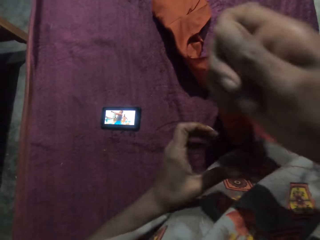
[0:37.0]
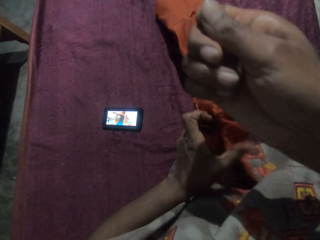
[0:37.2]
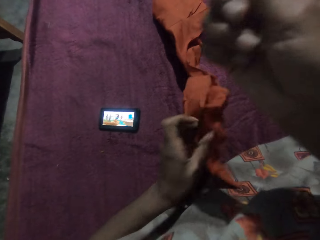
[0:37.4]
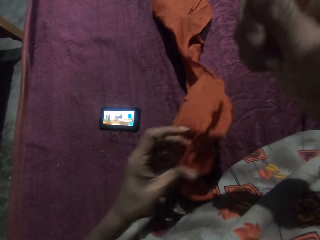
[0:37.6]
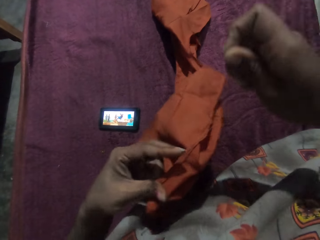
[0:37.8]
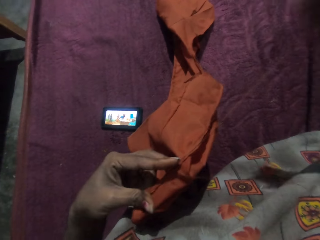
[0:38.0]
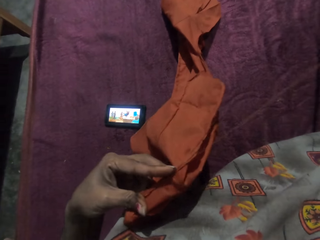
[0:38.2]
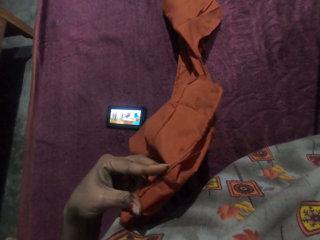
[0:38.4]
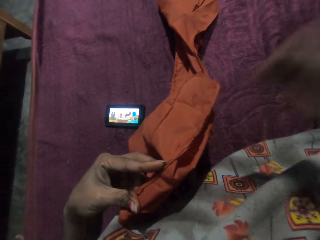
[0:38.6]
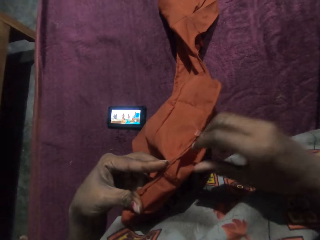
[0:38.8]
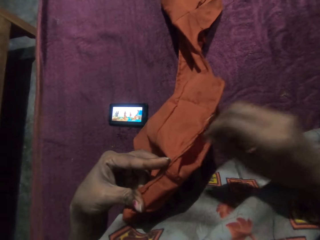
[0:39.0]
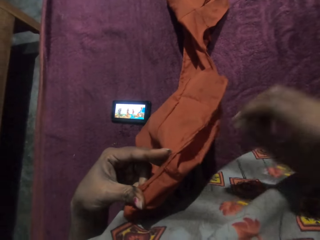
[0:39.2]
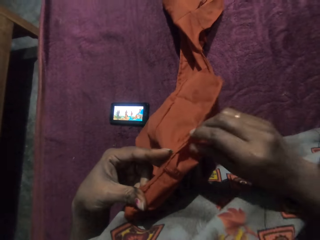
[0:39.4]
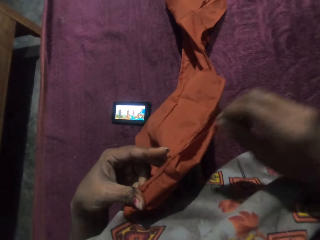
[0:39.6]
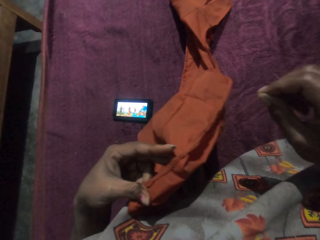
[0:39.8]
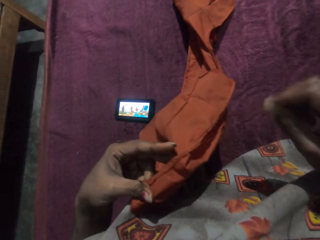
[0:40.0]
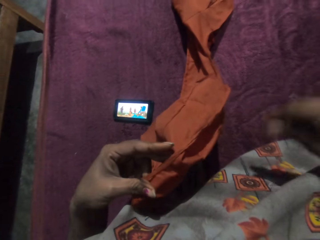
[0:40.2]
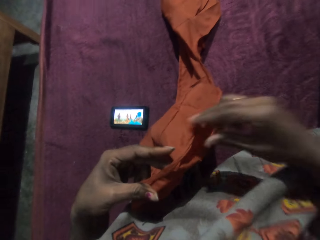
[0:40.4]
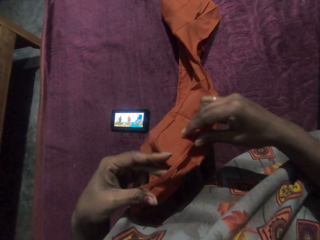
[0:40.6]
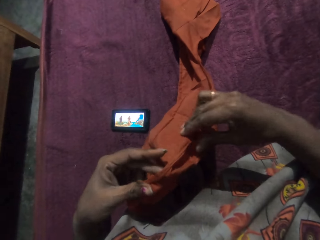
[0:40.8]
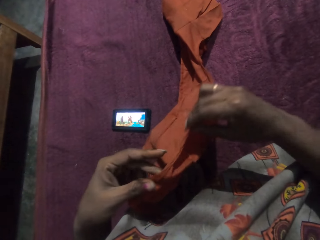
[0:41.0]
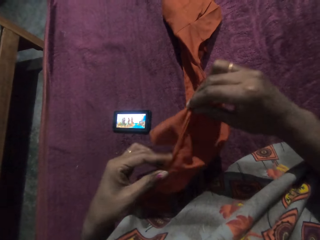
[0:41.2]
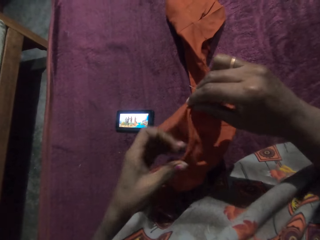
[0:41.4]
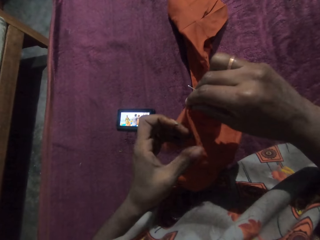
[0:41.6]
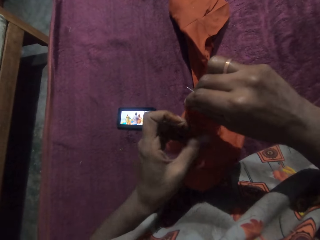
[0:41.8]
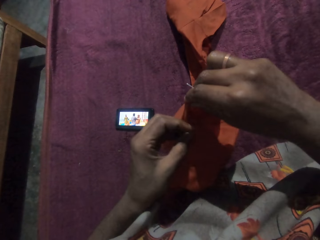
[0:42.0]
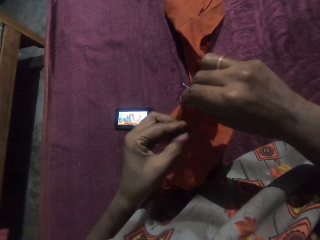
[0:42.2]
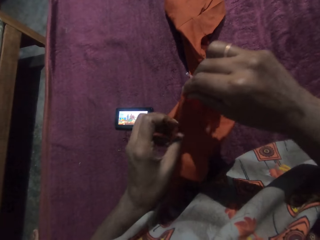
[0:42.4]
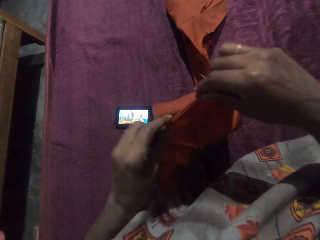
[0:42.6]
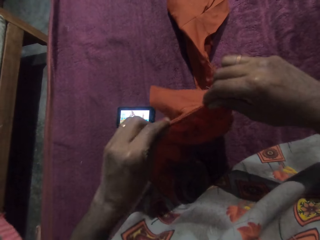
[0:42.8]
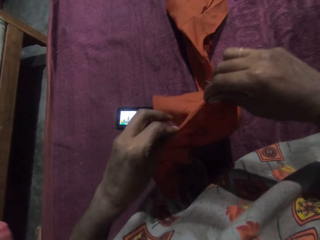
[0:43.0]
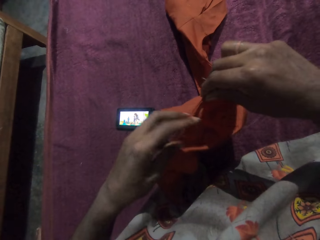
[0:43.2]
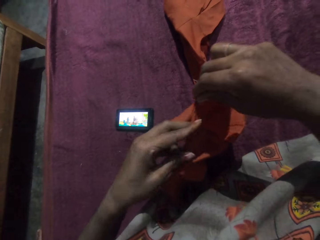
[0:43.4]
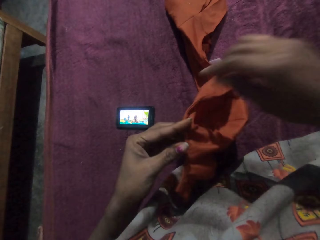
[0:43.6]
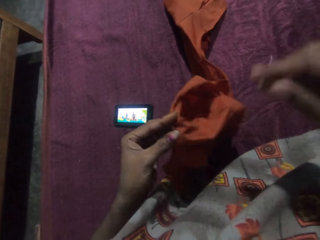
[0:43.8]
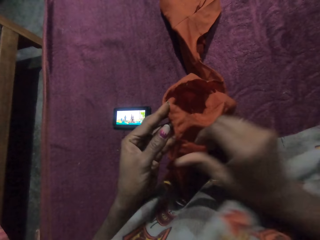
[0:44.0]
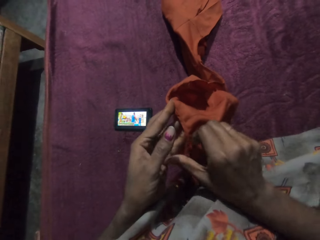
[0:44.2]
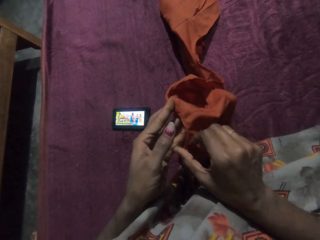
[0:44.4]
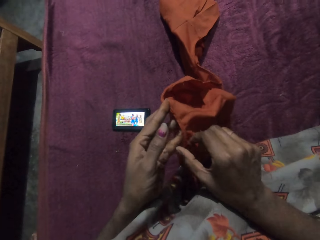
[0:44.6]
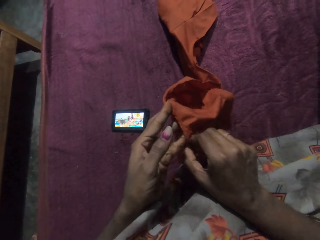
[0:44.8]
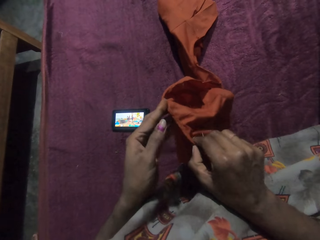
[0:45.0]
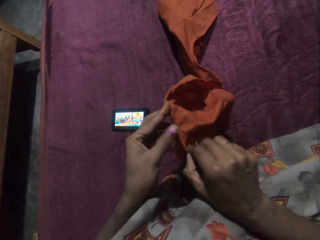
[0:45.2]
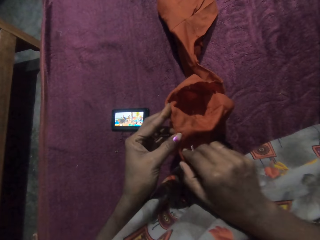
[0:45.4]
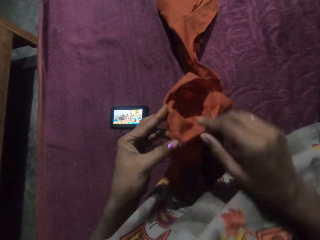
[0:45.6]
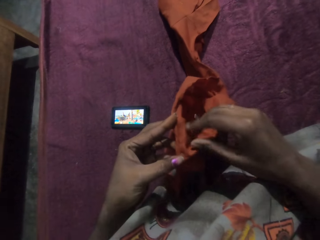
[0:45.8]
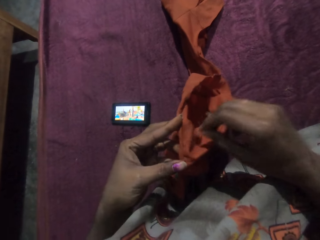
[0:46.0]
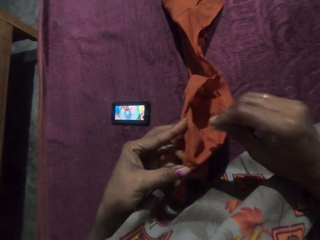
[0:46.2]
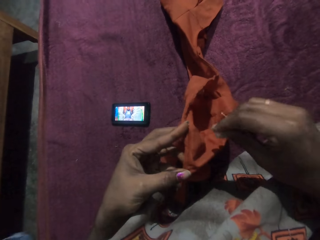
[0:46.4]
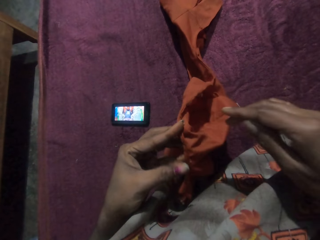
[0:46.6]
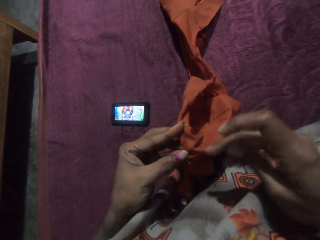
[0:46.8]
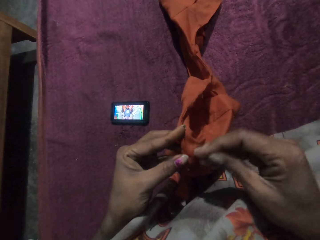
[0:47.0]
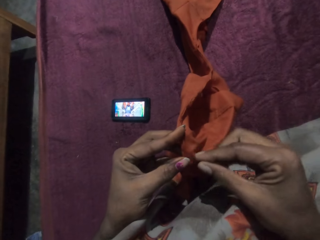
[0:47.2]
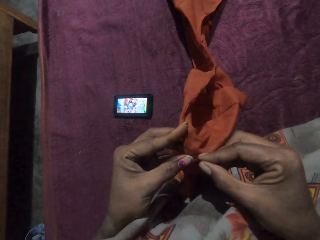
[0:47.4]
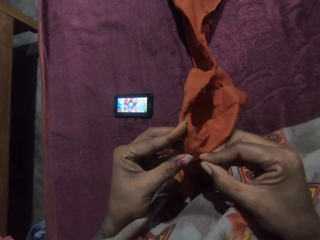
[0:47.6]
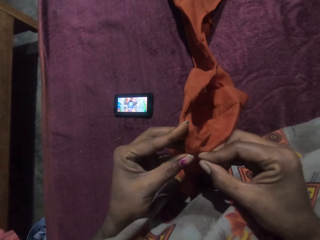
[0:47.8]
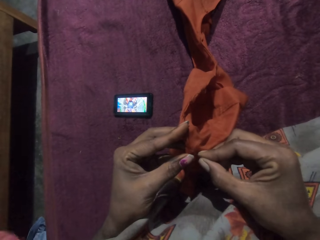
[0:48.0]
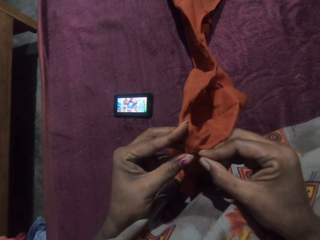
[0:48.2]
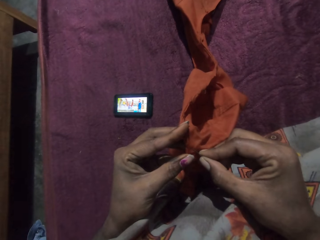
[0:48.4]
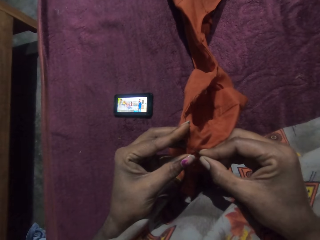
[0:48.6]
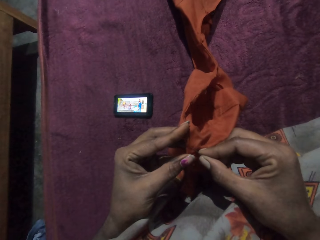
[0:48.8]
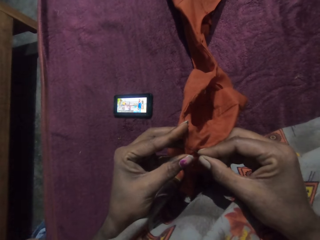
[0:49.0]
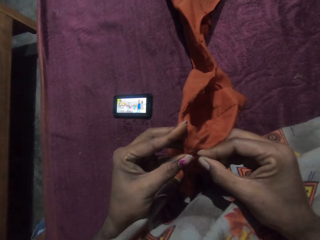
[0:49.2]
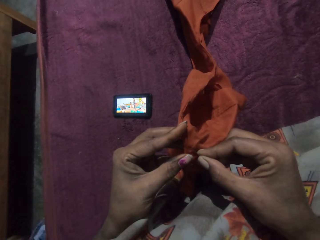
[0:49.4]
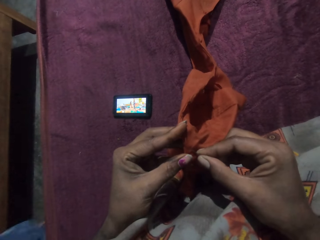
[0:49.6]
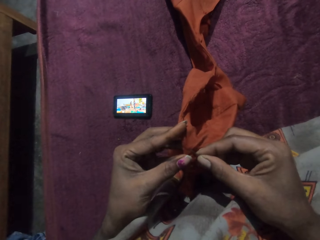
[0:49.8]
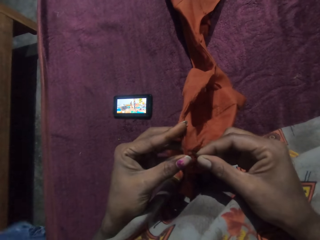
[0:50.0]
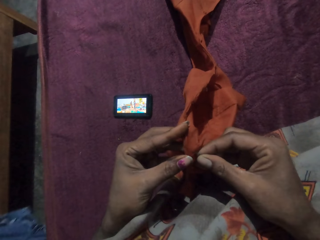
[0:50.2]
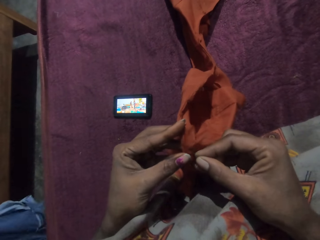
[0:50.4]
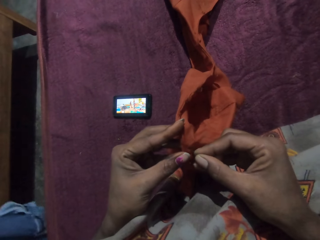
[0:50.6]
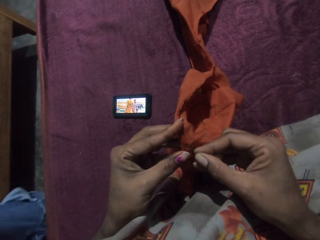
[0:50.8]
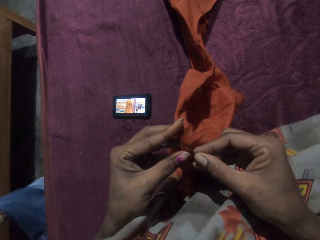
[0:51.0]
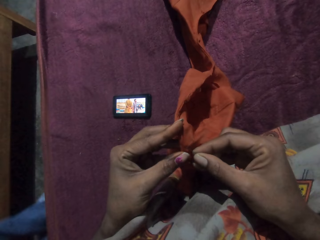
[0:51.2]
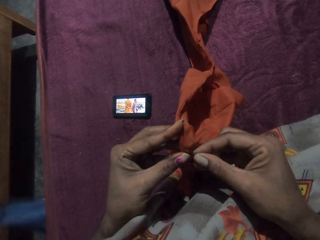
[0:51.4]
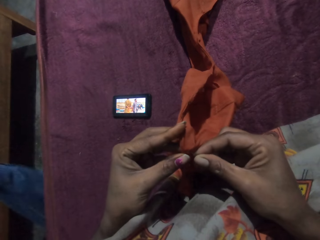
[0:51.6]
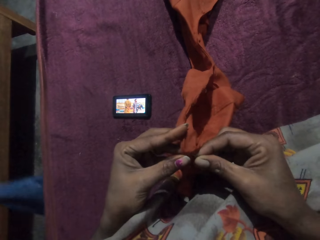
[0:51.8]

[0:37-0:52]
The camera wearer holds the piece of cloth with her left hand. She pulls the needle and the thread with her right hand. She adjusts the piece of cloth with both hands. She folds cloth. She adjusts the piece of cloth in her left hand with her right hand. She sews the piece of cloth in her left hand with the needle and the thread in her right hand in the house.

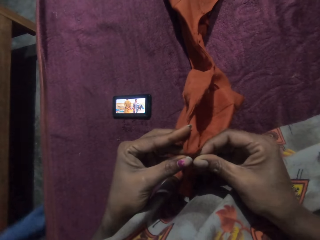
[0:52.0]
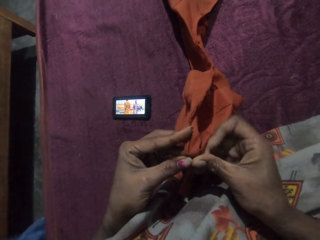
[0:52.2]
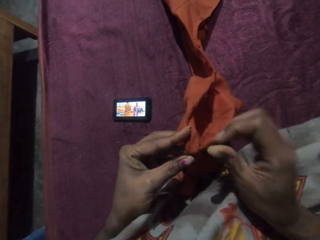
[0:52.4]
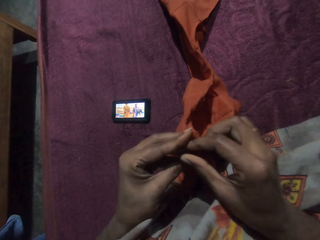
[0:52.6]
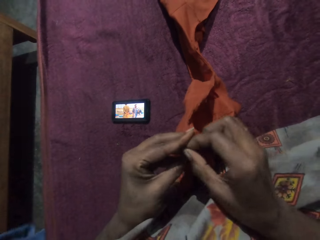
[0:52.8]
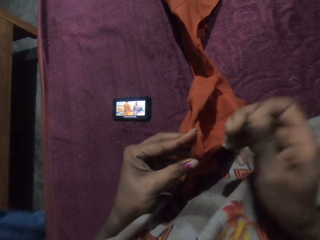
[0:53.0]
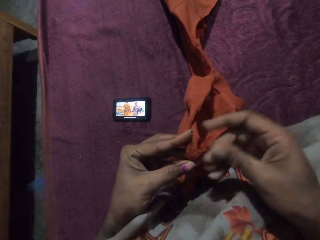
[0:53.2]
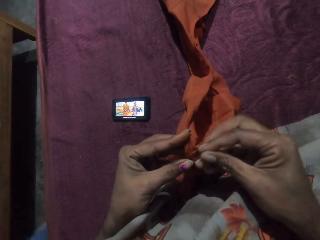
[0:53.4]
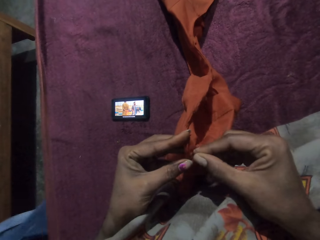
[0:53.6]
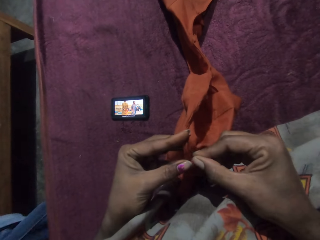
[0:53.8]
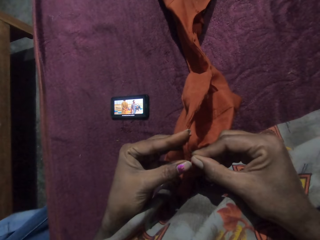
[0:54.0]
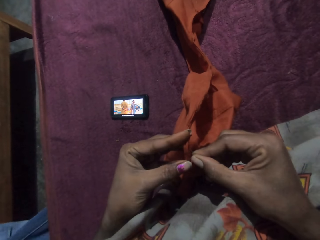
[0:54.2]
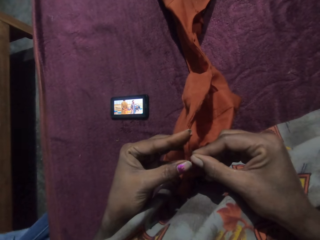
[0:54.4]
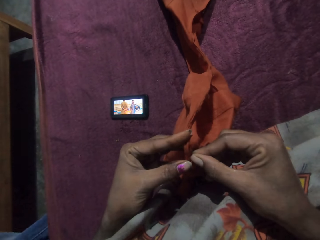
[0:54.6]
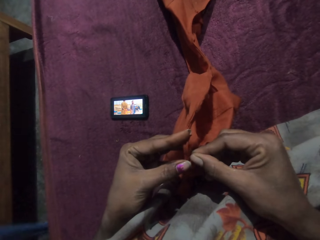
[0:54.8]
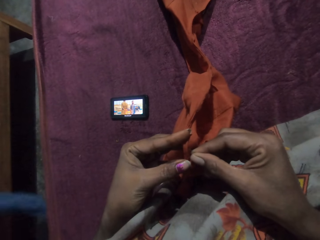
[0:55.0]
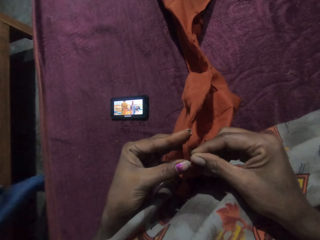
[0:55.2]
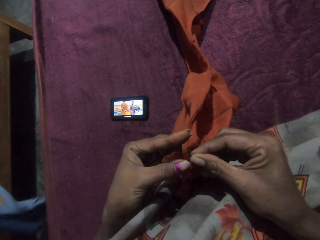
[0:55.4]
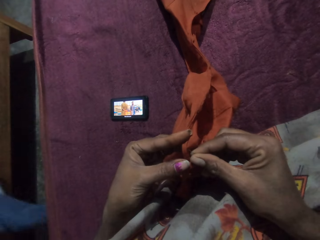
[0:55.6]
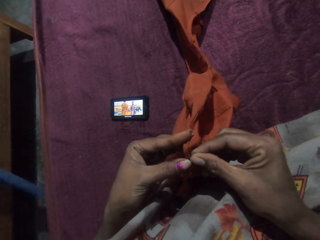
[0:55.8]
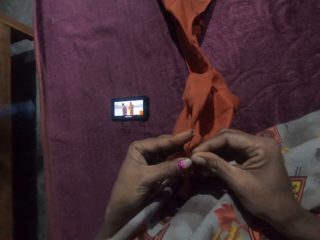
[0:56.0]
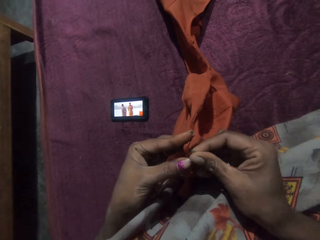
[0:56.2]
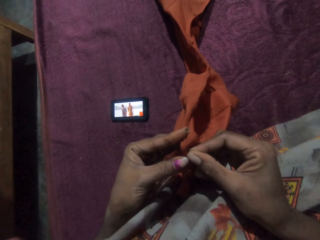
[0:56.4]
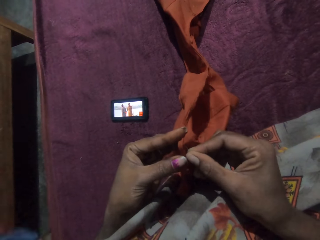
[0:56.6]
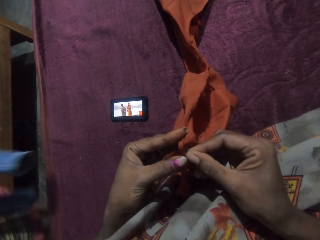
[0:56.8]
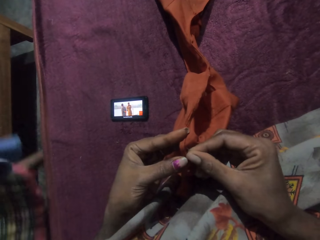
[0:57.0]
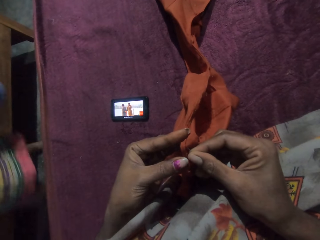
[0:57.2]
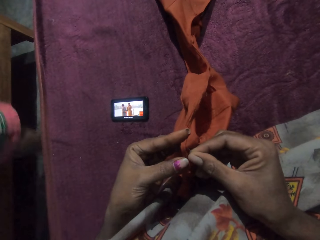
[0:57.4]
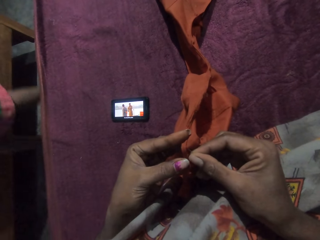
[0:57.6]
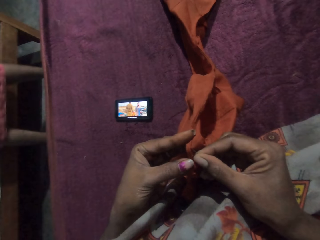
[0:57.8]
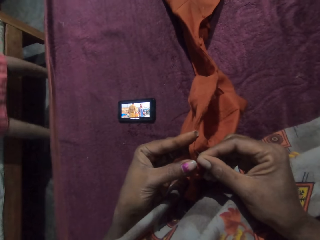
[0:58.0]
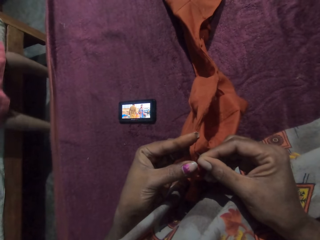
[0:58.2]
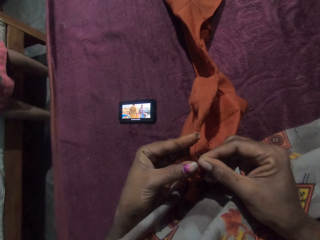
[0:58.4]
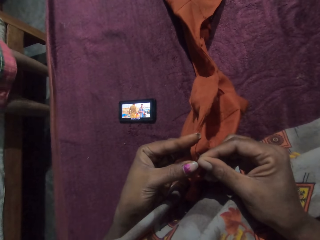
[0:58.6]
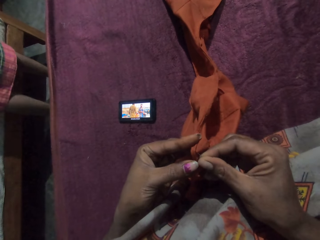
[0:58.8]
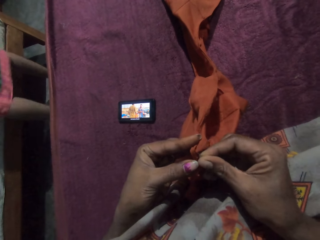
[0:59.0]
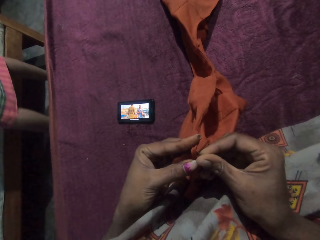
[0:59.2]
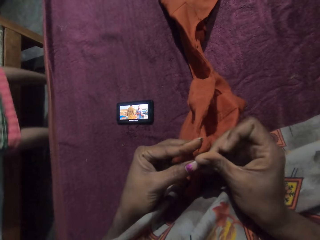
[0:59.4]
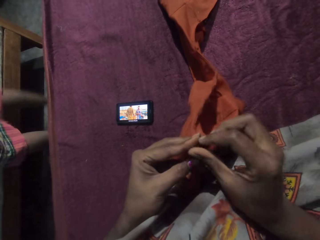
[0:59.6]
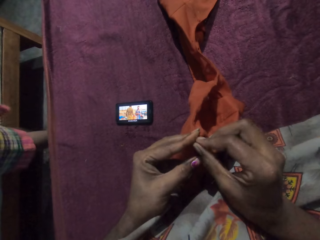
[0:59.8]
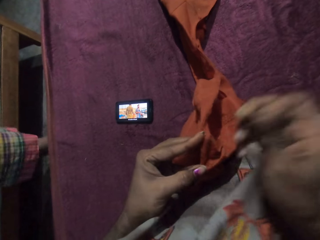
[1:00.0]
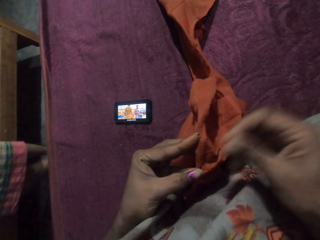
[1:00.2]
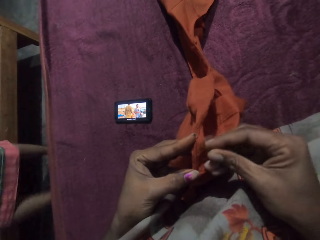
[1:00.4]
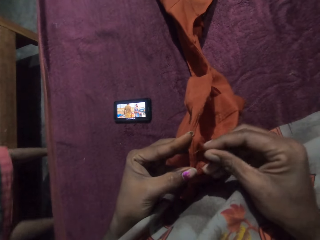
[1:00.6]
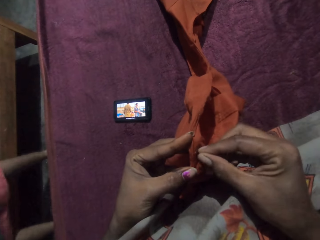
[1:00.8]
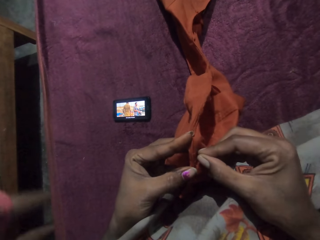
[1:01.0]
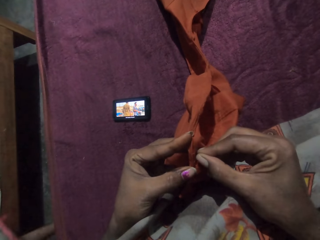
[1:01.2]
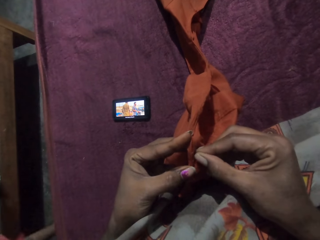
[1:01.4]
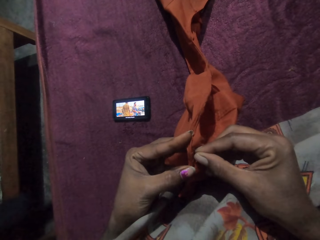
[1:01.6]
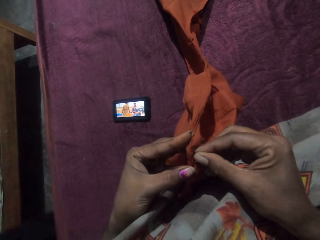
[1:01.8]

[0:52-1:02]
A man walks around a bedroom.
